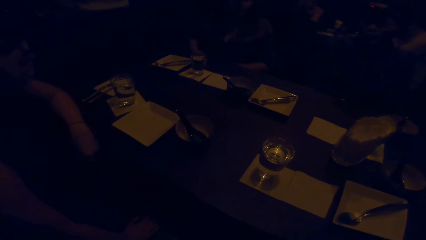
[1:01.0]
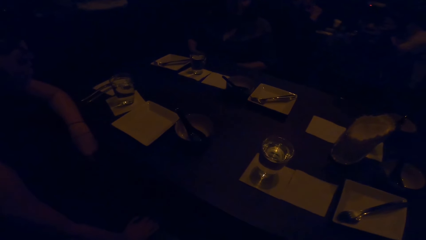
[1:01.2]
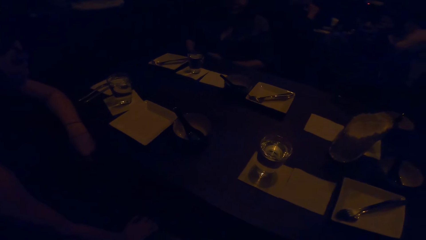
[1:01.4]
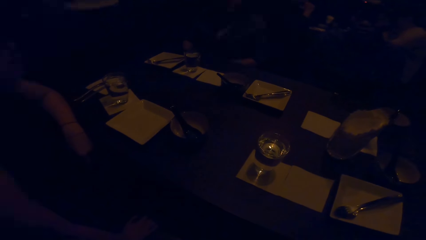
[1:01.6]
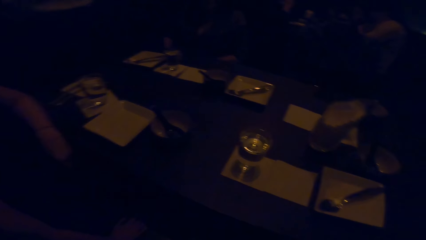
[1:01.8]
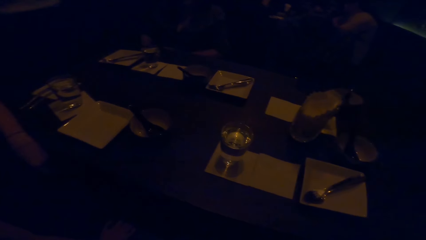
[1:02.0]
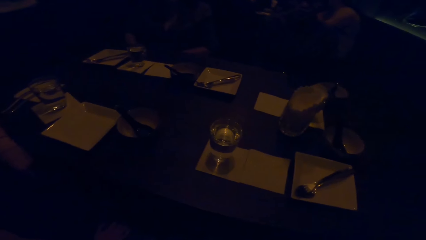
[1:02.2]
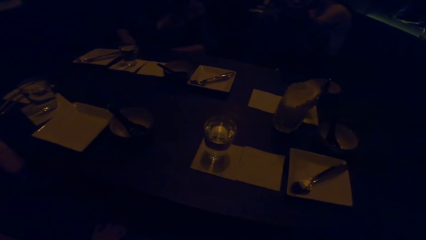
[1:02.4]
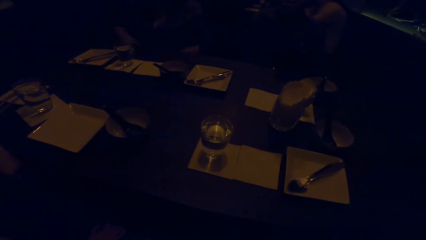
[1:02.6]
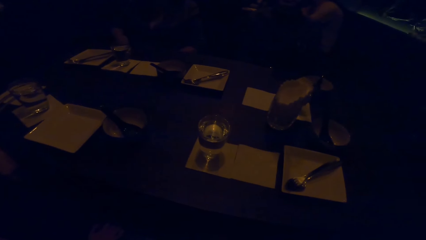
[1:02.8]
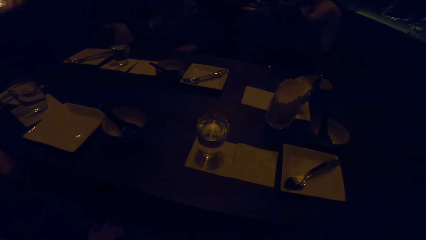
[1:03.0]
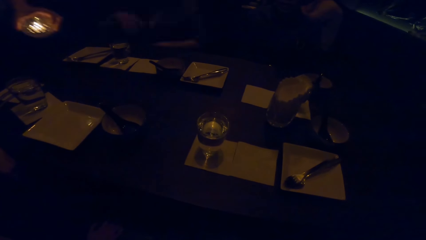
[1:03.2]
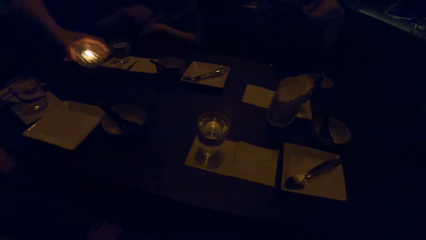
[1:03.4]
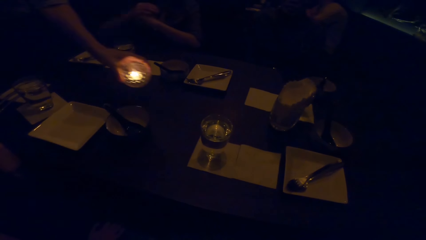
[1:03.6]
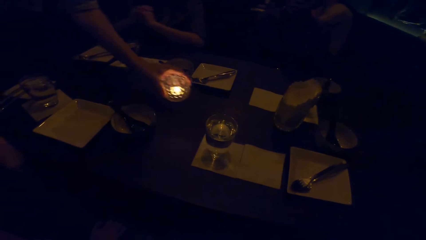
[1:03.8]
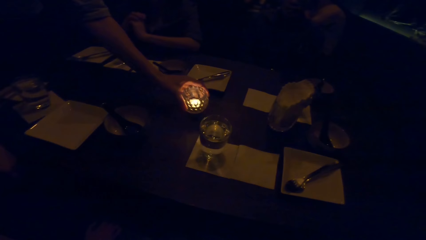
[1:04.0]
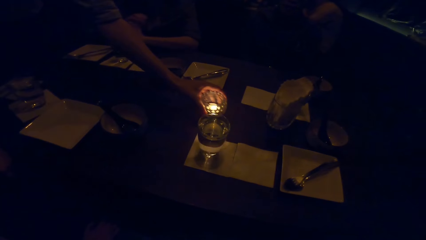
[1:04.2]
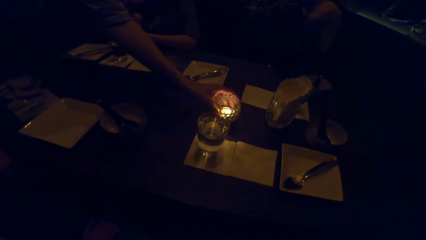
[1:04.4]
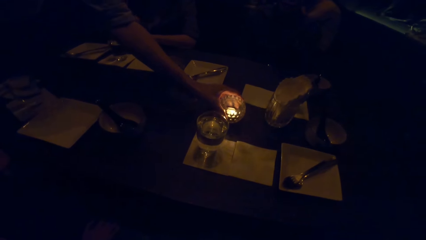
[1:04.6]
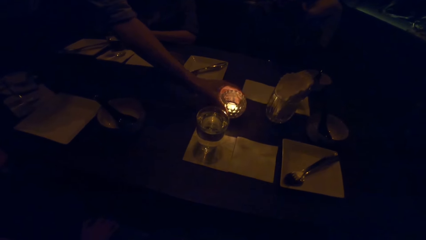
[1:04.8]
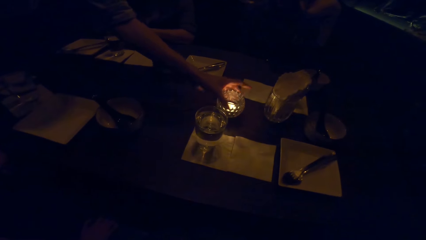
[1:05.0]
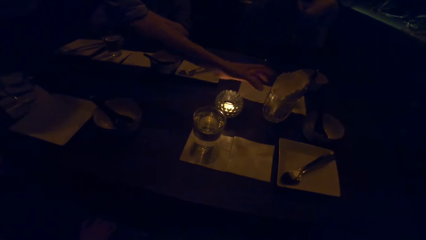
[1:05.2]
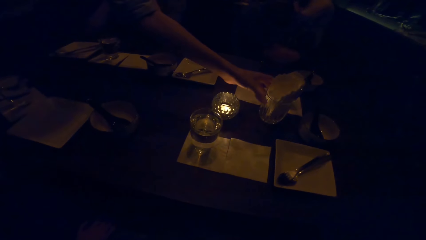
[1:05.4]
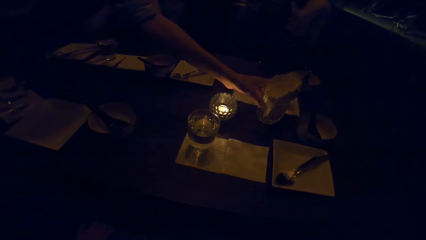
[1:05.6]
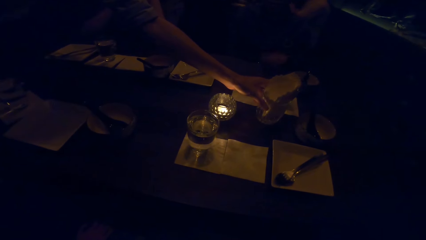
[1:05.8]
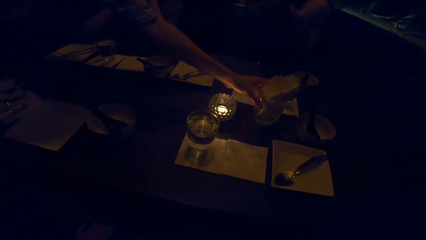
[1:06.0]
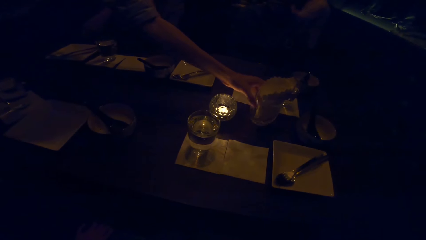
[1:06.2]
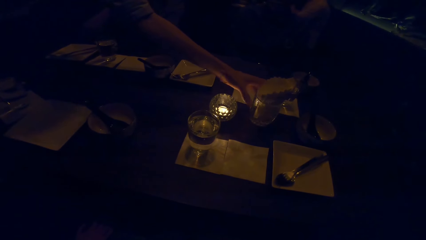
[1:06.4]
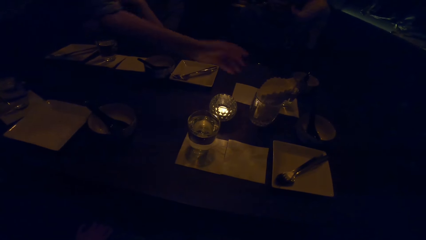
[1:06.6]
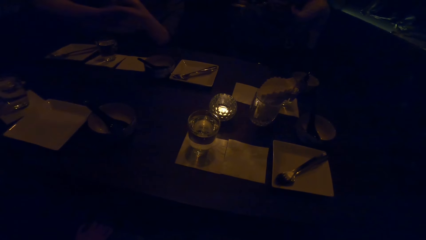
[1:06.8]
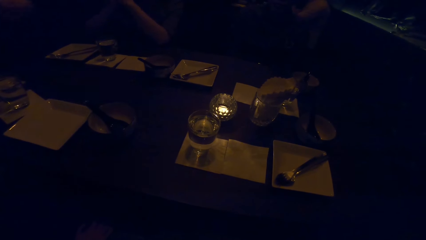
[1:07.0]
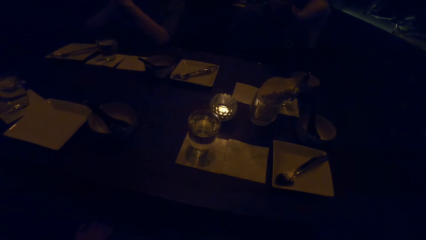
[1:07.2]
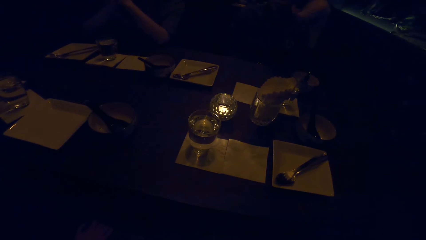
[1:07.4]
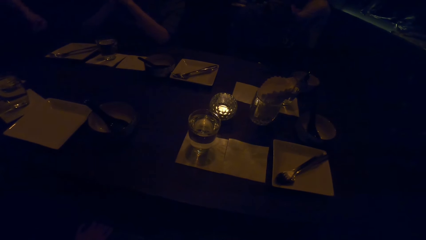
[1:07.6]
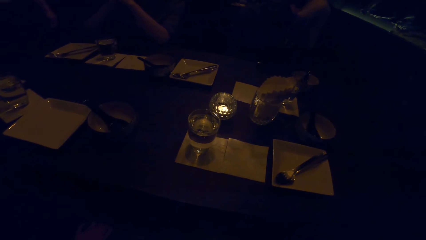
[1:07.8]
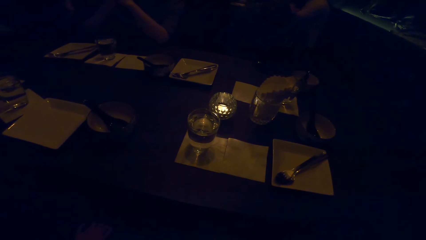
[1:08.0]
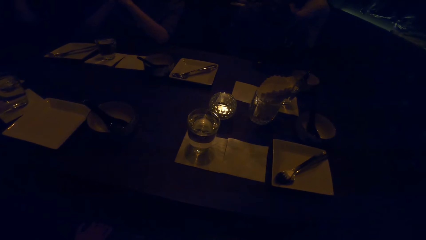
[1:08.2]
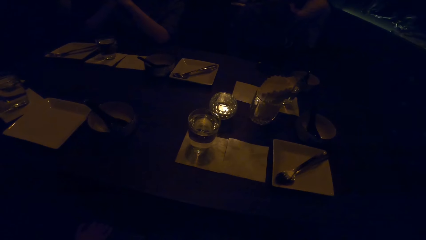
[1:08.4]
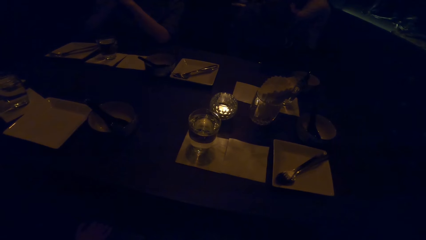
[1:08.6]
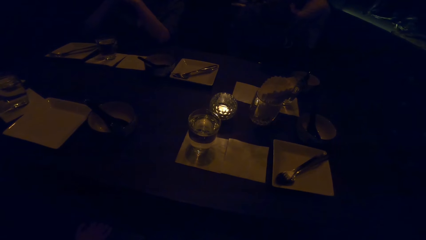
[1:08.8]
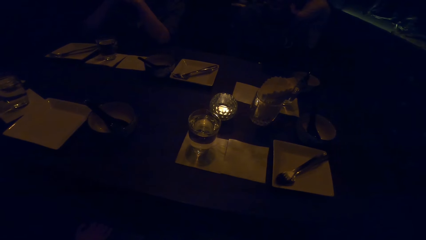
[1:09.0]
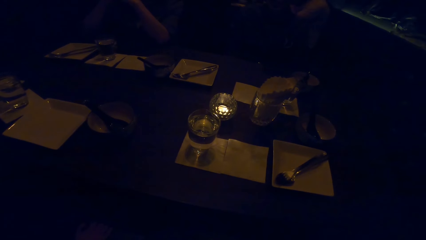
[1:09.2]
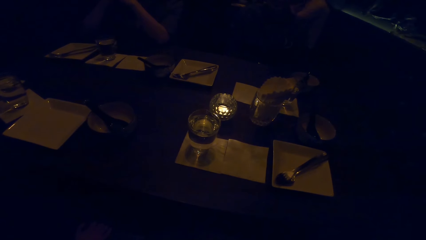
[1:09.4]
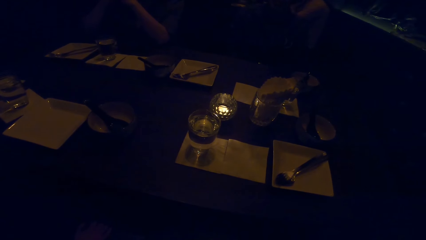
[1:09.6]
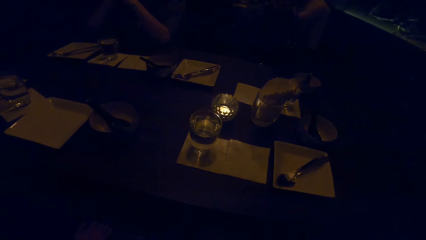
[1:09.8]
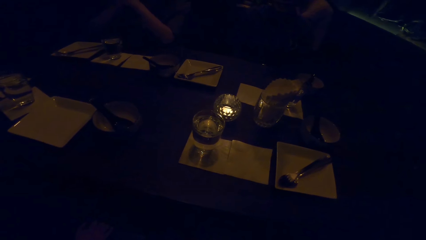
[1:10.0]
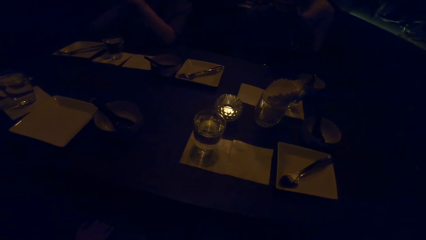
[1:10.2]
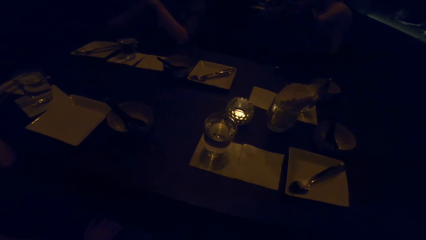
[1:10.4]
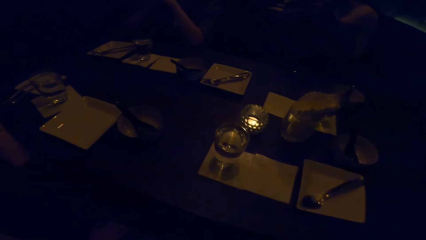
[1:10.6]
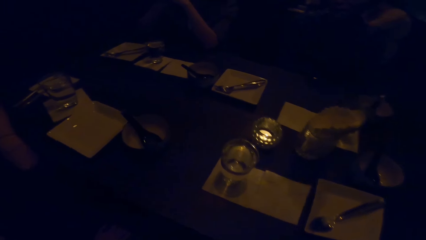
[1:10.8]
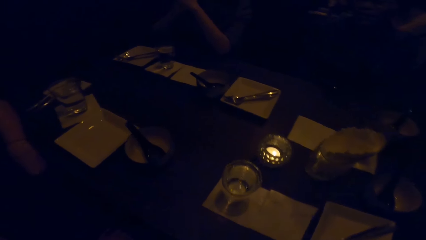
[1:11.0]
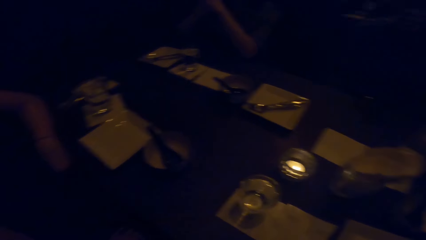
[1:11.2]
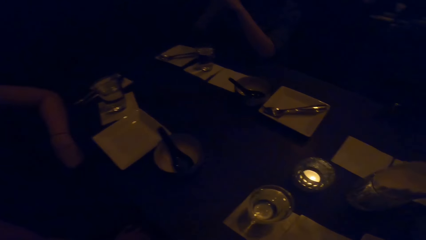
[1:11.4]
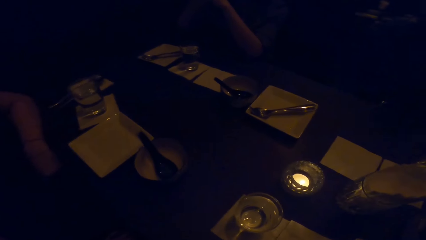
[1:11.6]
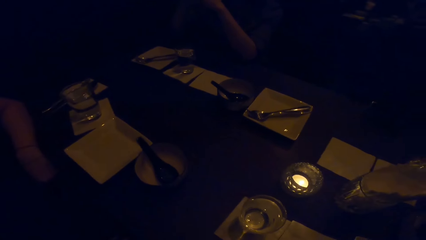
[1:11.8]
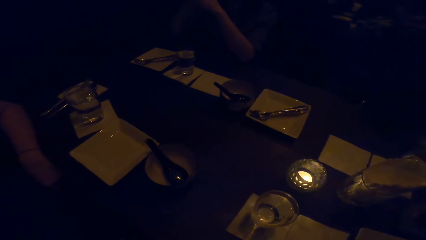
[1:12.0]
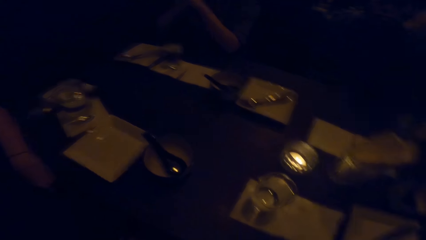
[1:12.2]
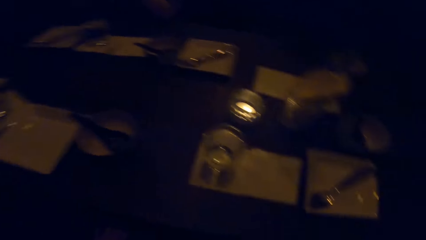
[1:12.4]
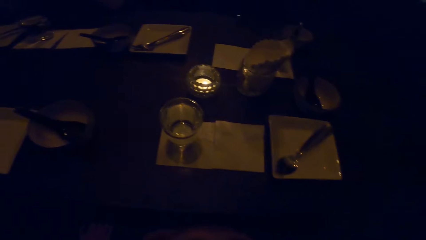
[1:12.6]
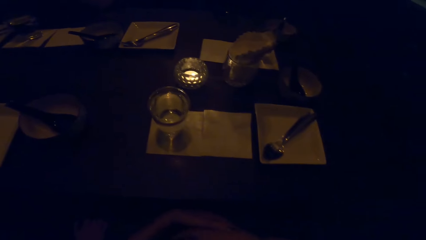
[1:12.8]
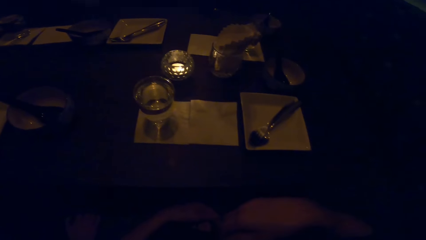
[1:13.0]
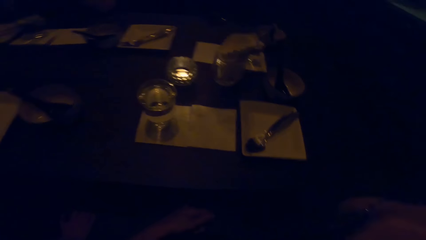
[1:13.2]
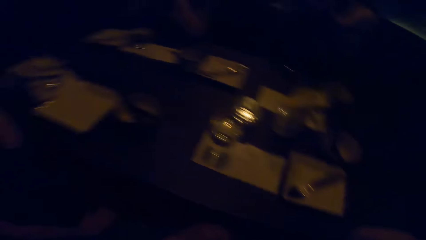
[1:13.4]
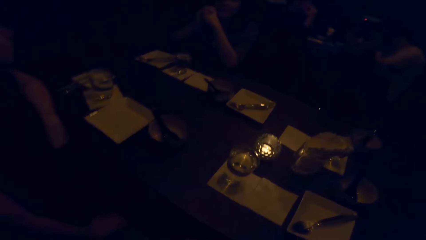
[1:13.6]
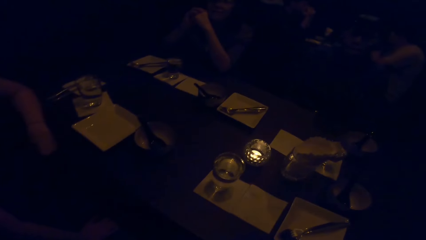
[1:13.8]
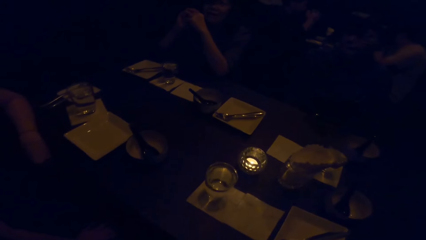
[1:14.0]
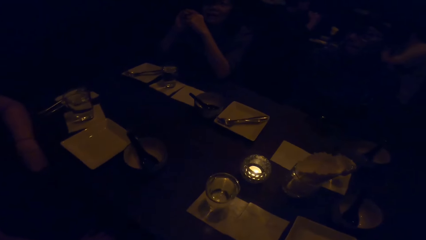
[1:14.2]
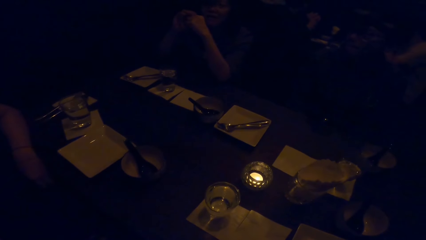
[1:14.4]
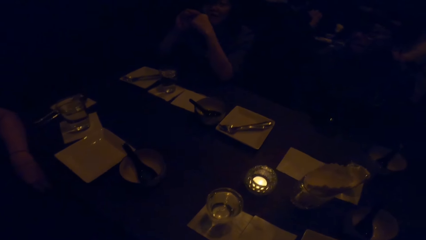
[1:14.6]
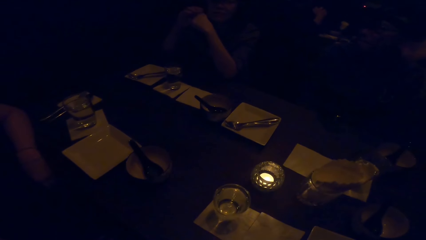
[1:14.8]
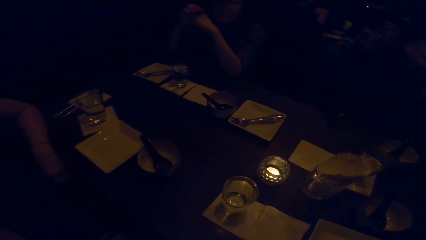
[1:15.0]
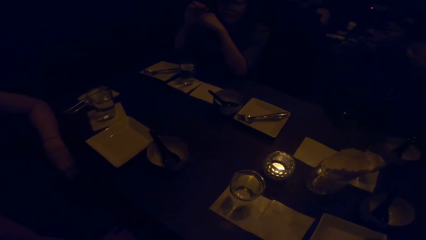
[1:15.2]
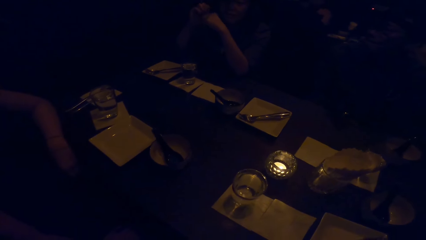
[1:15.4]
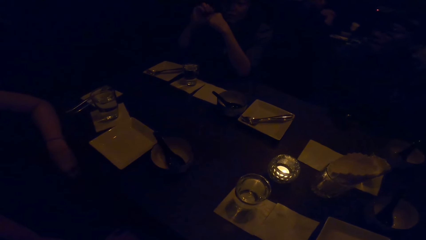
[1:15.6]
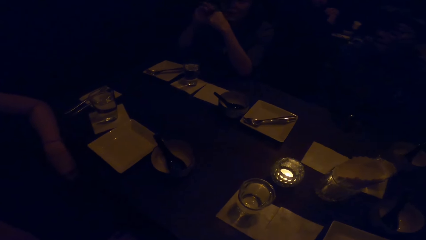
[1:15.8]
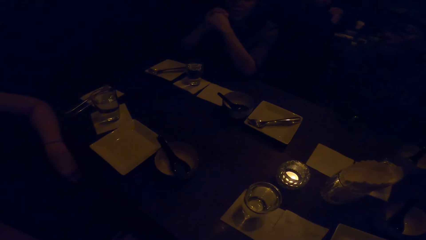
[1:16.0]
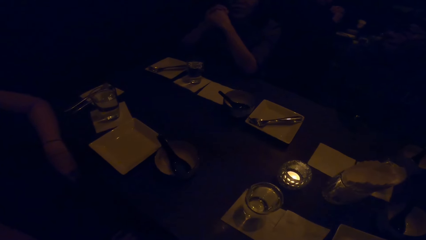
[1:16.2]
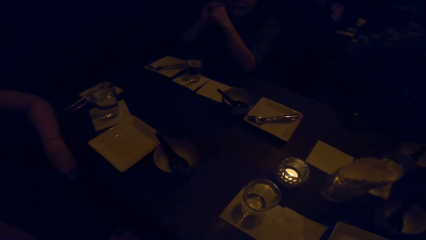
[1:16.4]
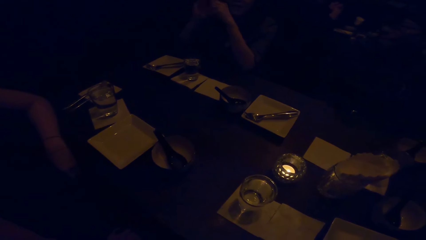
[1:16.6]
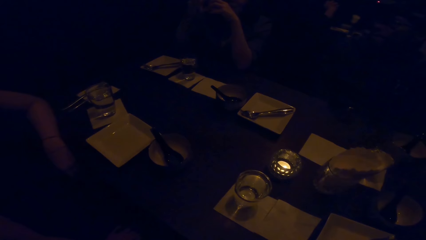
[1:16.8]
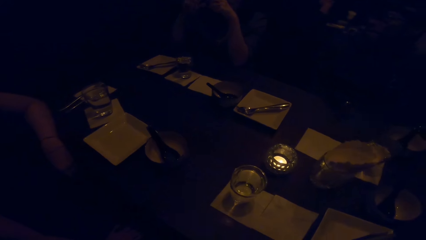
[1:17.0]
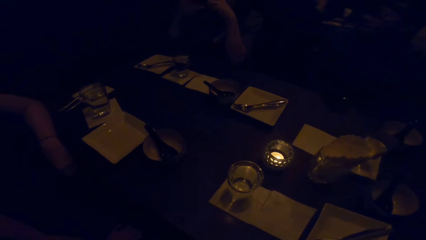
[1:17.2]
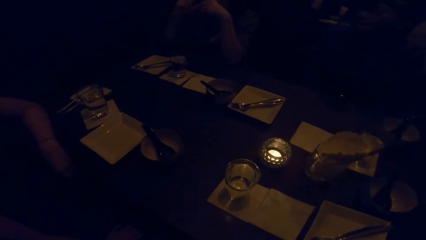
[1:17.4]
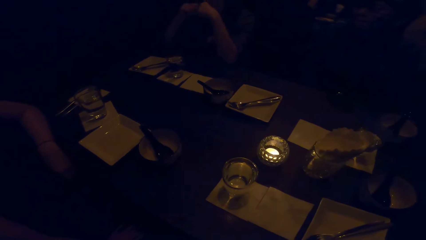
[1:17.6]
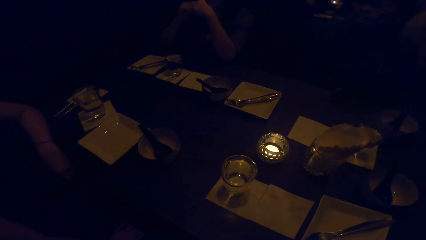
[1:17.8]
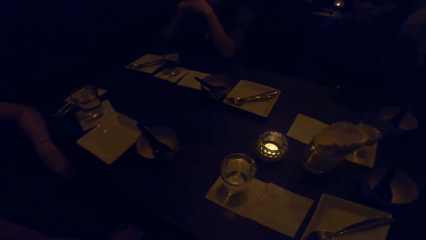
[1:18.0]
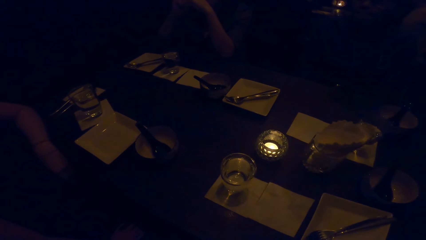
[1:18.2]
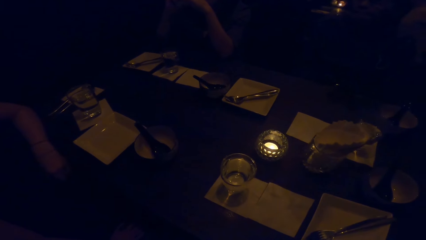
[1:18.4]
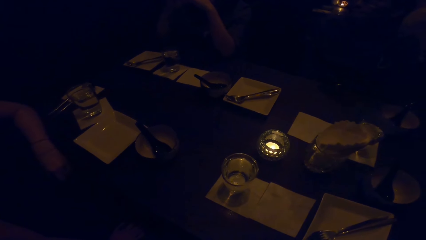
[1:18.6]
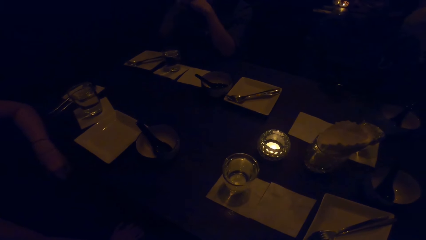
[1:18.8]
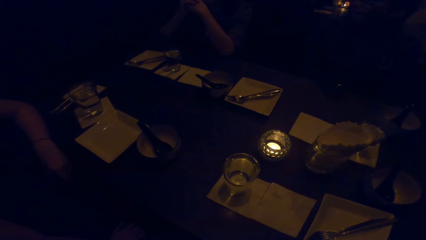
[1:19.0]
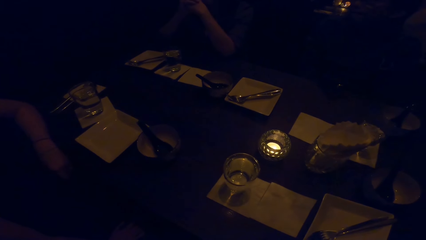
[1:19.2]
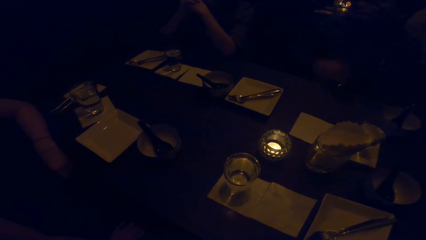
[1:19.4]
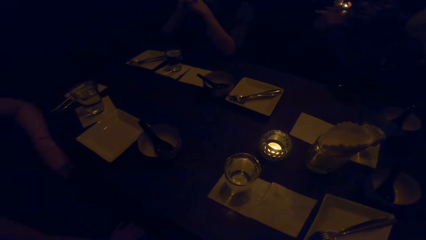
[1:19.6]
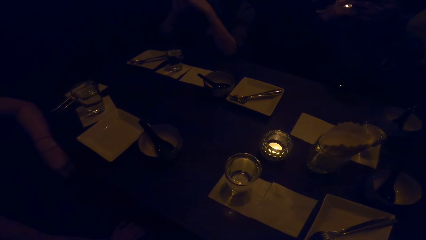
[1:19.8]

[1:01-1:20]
A person places the candle on the table. The person adjusts a glass on the table. The person walks in the room. The camera wearer looks around. Another person moves her hands. A third person touches part of the body.
